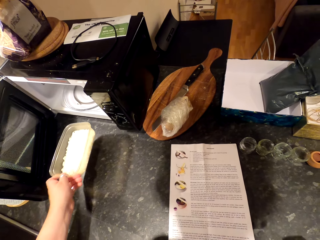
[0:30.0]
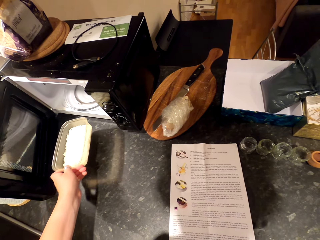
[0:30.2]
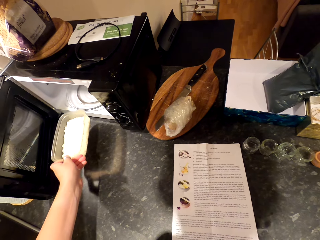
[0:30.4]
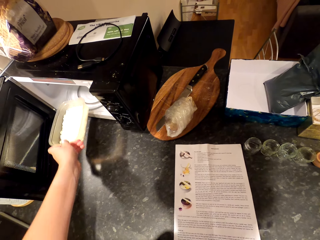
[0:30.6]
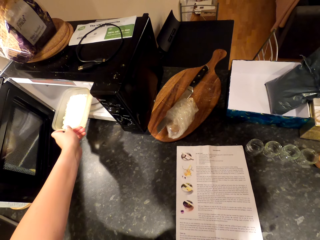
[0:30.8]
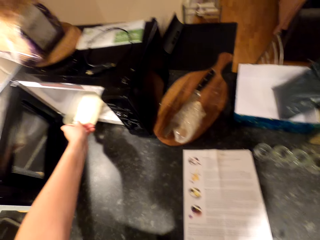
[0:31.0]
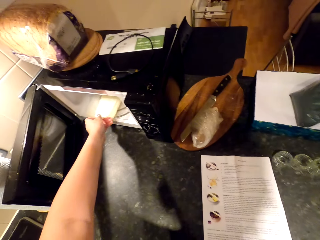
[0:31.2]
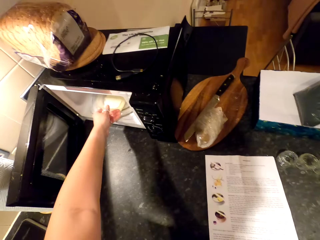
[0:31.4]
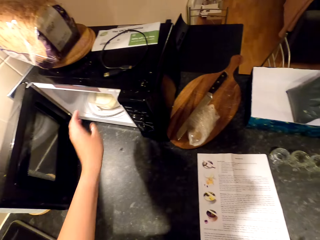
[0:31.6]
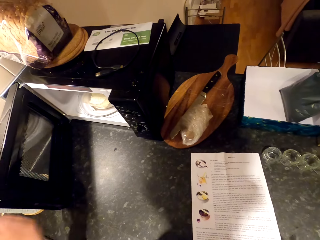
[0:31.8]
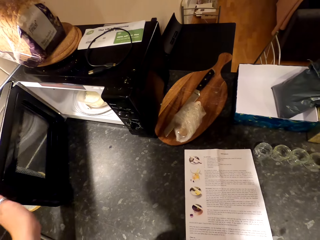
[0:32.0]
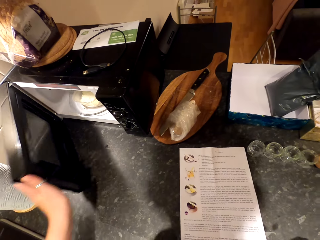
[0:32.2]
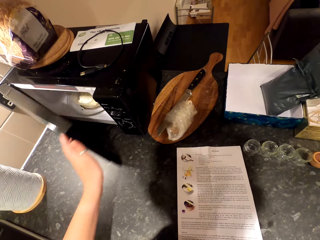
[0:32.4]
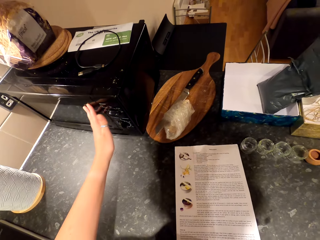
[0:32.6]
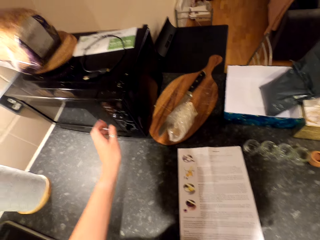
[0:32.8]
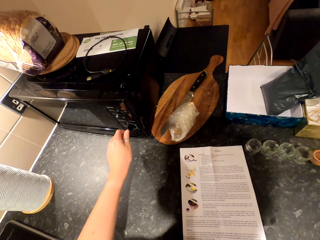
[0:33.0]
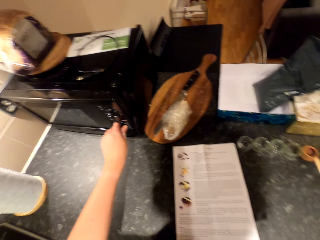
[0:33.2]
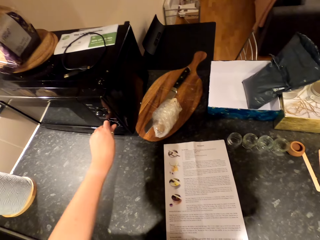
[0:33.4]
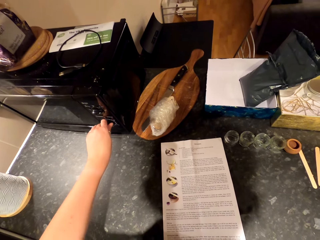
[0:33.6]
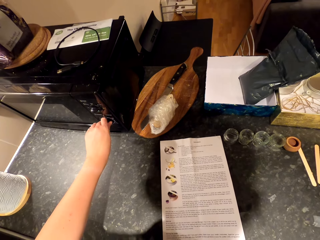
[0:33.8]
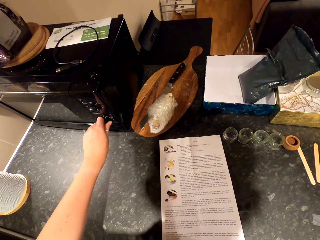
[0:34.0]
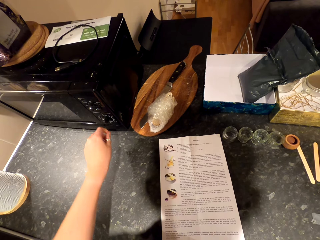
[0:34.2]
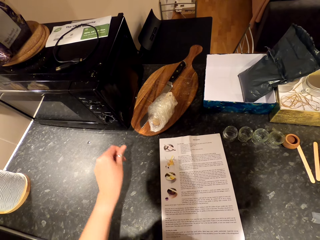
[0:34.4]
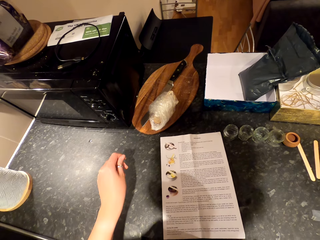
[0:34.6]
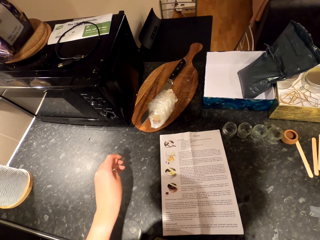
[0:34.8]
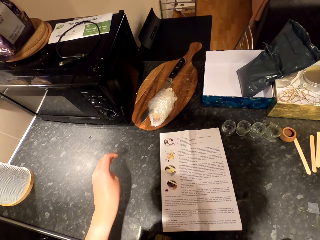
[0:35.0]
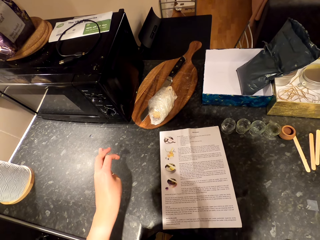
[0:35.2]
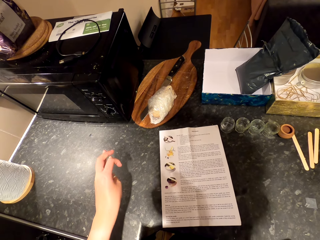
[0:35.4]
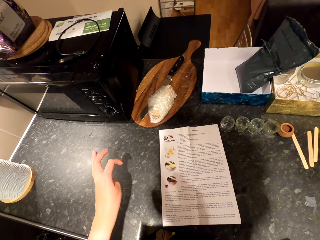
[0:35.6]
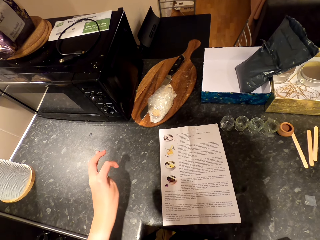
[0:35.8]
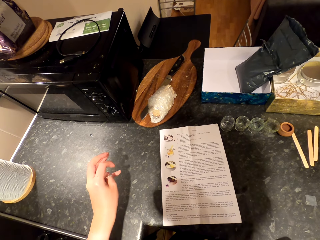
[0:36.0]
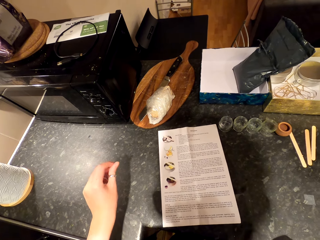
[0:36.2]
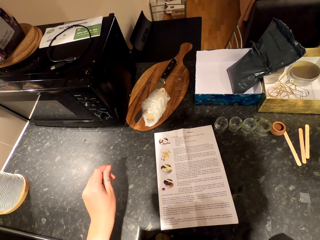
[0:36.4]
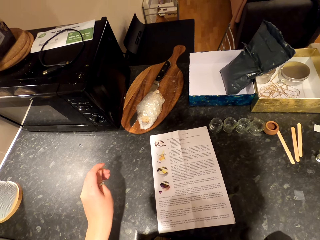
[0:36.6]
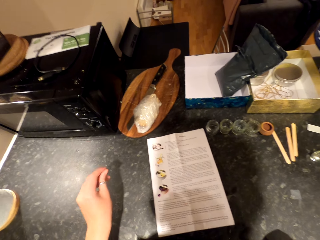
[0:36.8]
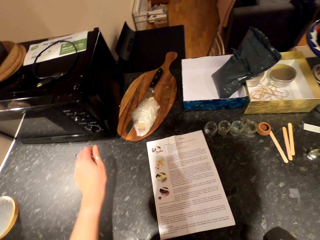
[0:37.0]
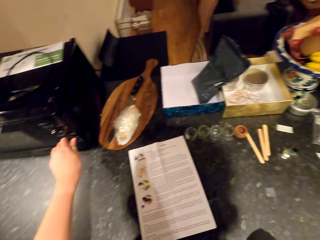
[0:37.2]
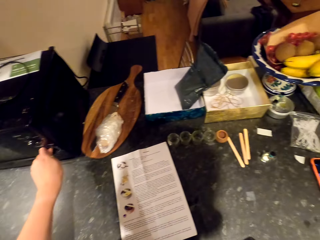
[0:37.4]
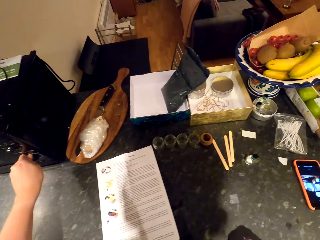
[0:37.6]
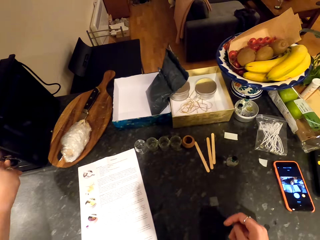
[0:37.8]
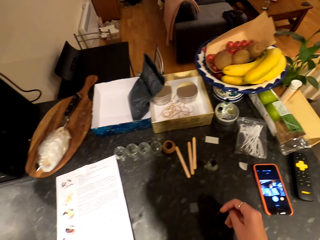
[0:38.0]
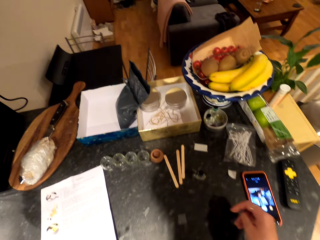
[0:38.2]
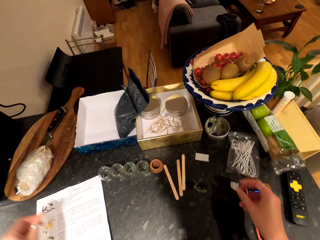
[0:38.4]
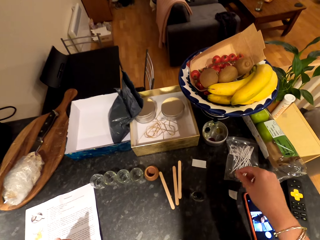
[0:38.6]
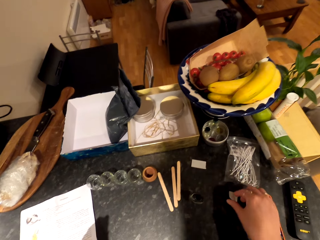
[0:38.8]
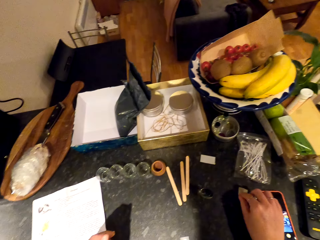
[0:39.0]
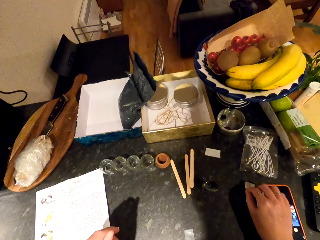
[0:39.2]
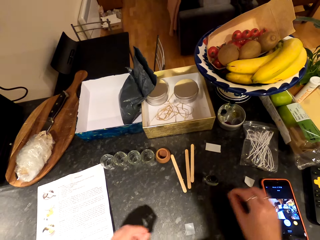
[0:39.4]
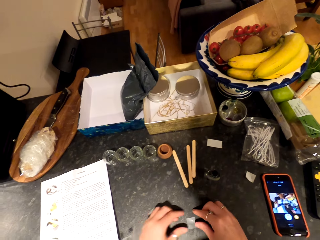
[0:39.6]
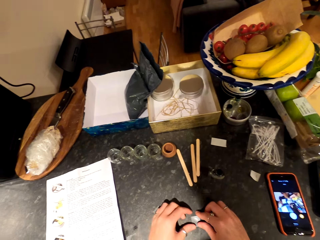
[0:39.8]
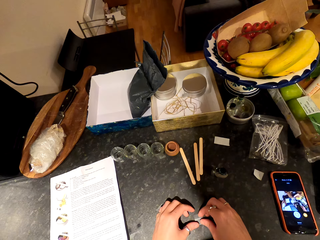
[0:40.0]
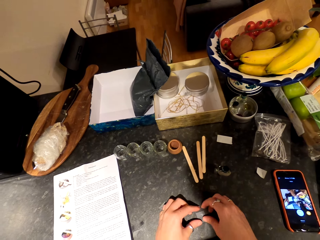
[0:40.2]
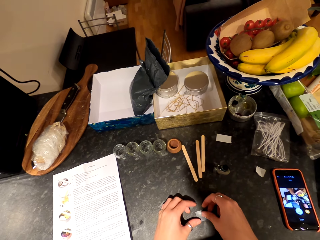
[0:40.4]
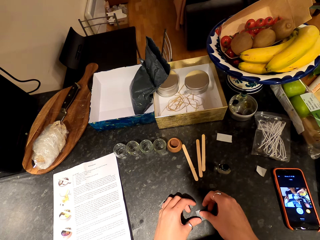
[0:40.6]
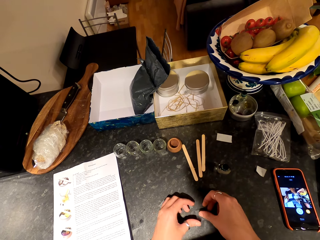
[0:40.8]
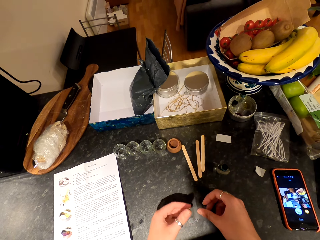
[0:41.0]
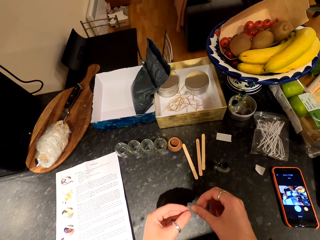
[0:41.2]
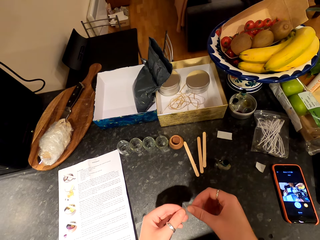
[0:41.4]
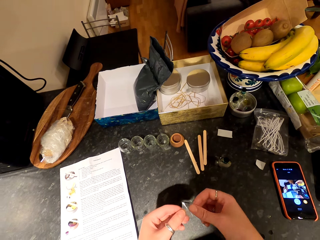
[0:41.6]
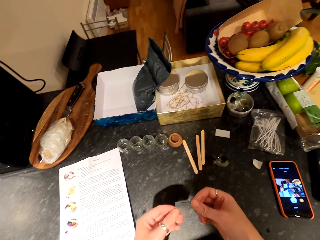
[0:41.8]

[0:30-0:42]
The camera wearer puts the container with unmelted oil particles in the microwave. They close the microwave. They turn on the microwave. They turn off the microwave. They walk along the countertop. They pick up a paper glue sticker on the countertop.

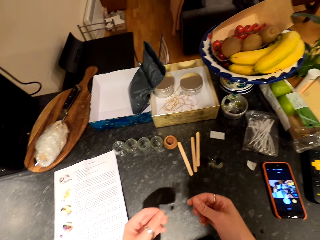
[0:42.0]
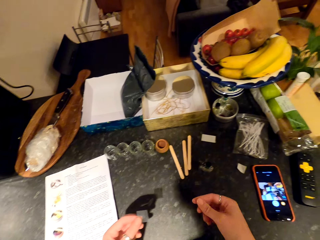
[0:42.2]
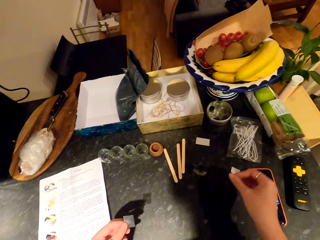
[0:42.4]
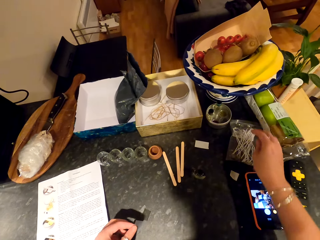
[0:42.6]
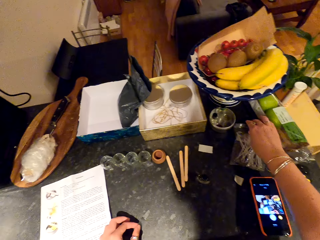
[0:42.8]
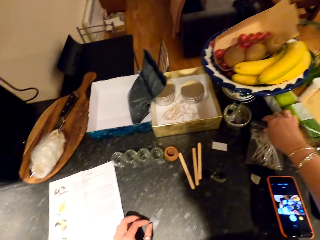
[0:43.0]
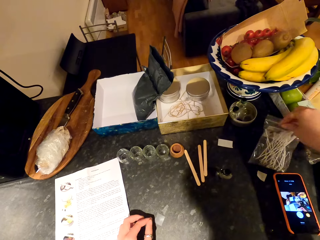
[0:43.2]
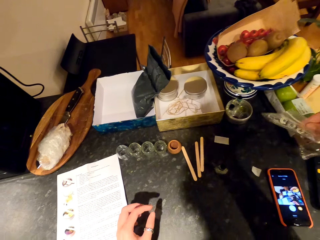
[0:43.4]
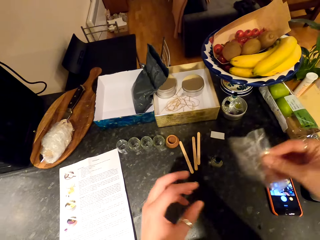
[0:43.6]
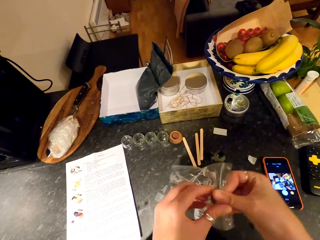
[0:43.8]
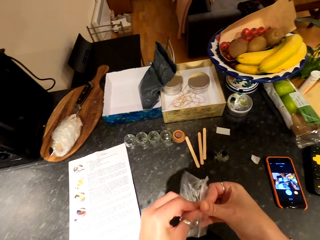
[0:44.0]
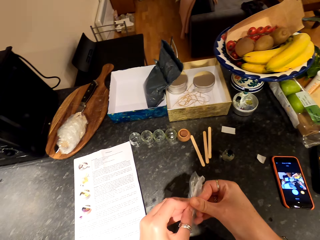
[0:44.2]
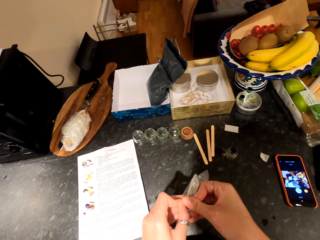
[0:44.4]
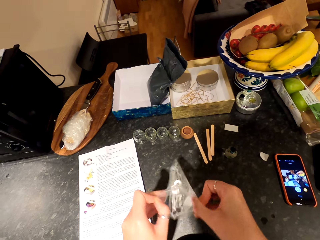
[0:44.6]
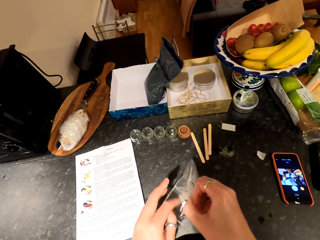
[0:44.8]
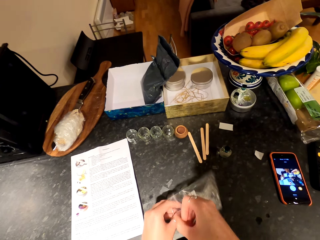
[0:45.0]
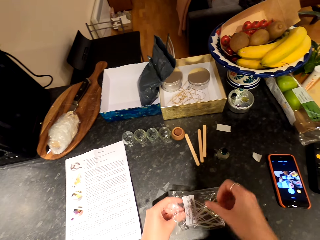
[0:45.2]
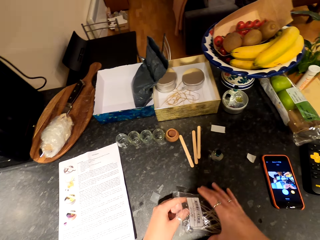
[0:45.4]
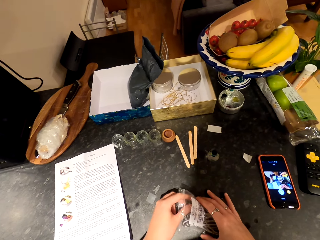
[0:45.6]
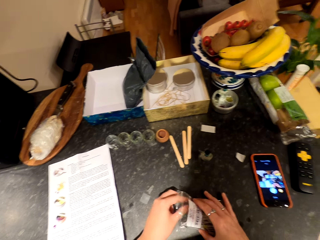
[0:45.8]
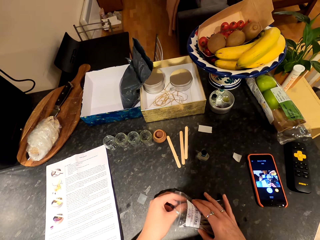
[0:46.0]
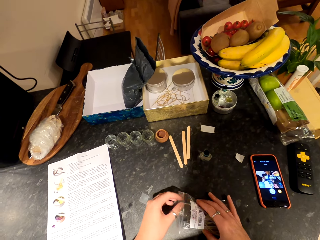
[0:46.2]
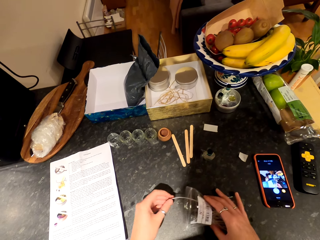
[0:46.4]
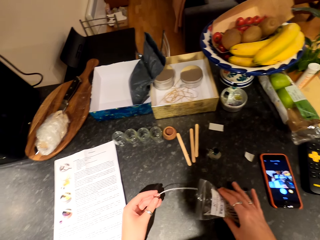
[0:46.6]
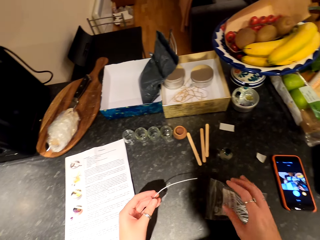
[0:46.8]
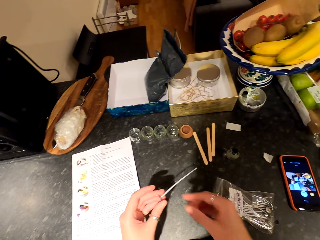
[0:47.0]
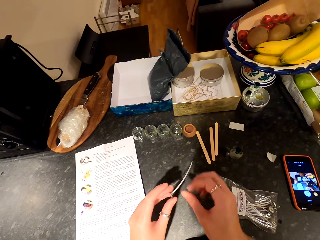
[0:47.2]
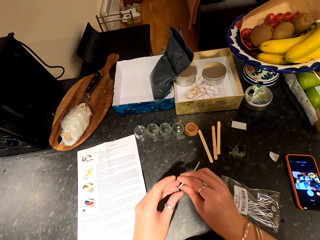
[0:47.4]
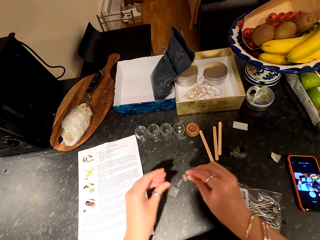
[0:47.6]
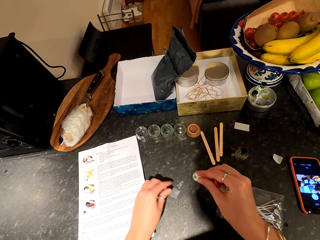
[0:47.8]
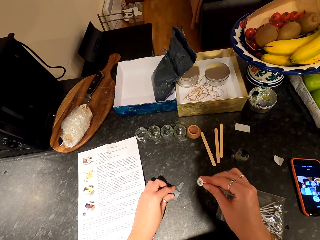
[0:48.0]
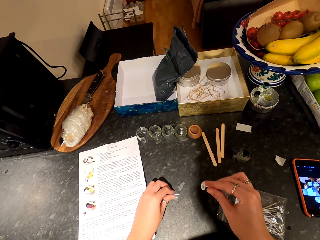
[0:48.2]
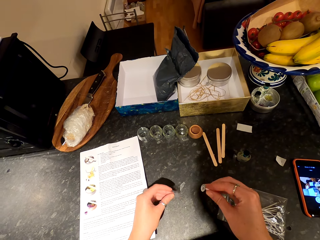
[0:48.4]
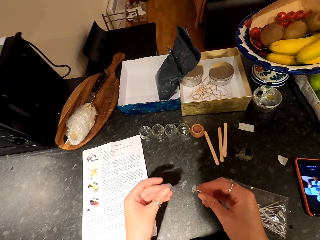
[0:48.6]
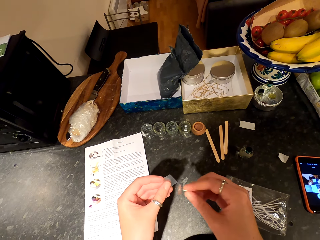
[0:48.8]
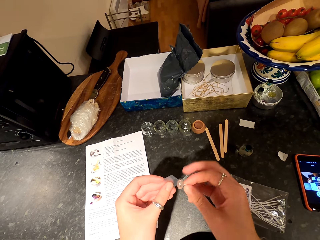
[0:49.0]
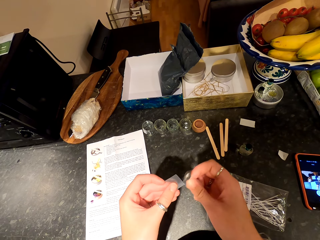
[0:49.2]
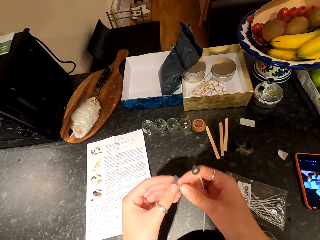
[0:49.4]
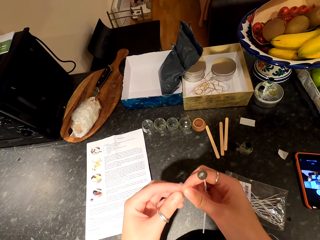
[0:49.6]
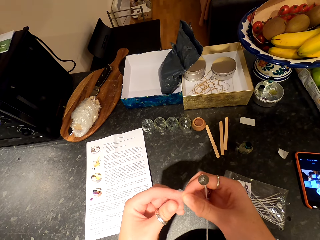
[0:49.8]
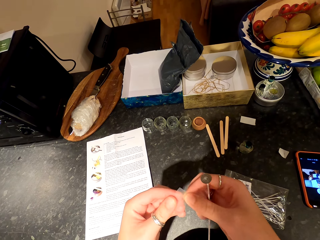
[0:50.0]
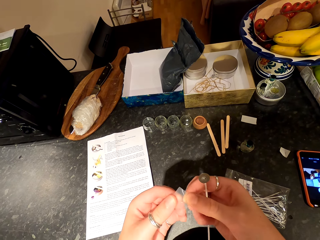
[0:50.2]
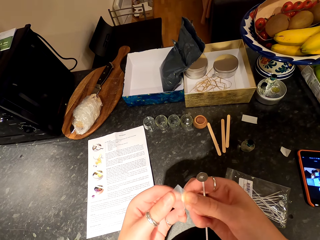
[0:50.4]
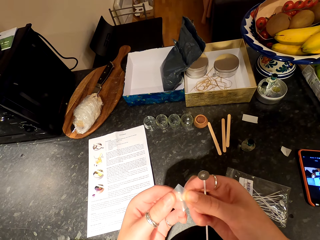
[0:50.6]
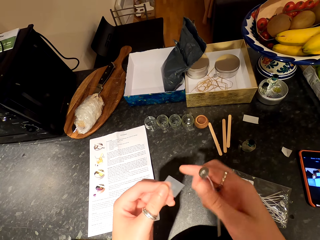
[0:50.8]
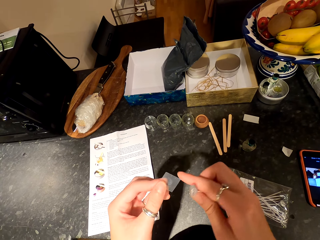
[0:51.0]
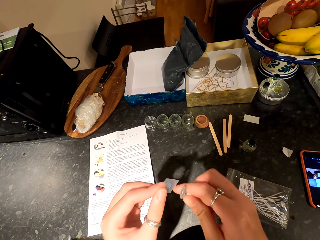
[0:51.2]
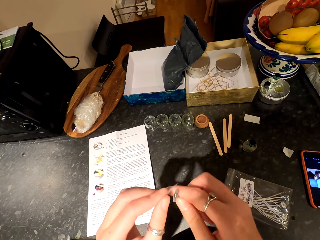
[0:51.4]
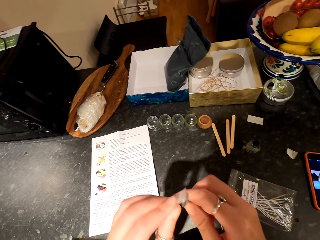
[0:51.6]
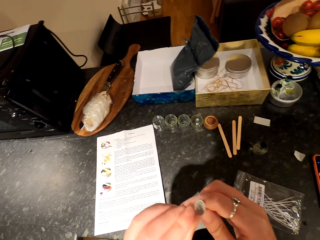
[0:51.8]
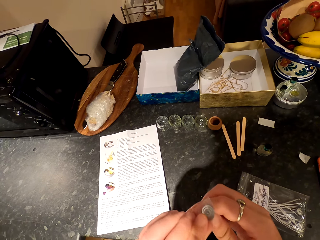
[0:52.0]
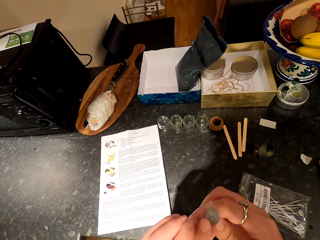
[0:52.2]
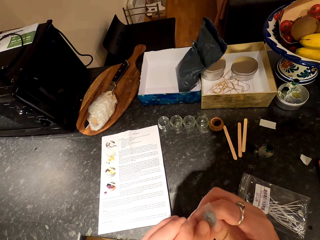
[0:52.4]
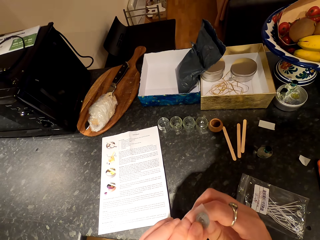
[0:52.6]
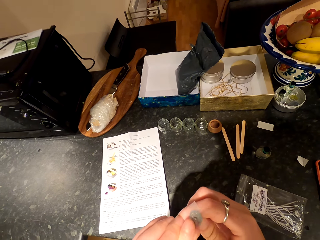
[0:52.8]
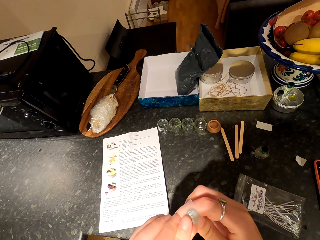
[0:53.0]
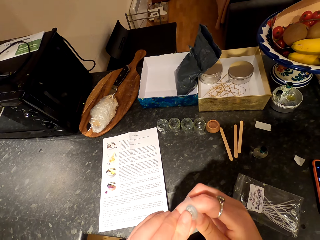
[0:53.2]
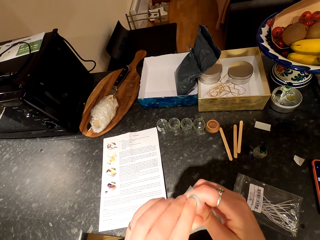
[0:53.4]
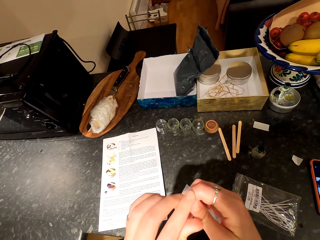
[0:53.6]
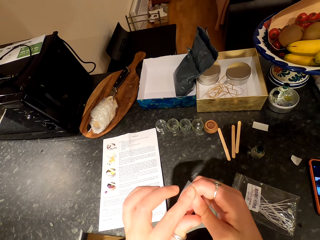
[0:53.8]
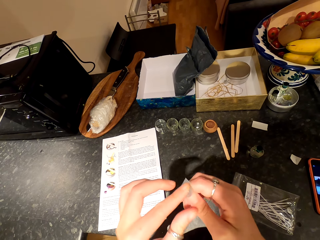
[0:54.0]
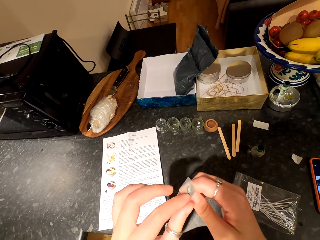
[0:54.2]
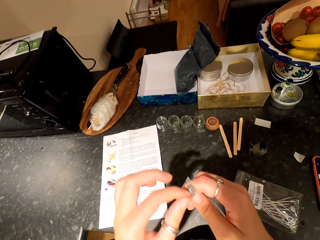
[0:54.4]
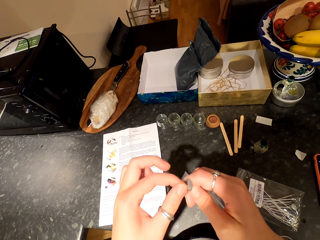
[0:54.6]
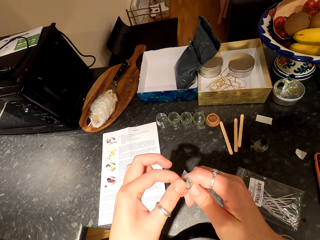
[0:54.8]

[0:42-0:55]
The camera wearer drops the sticker on the countertop. They pick up a packet of candle wick from the counter. They open the packet of candle wick. They take a candle wick from the packet. They take the paper glue sticker from the counter. They stick the sticker on the candle wick.
